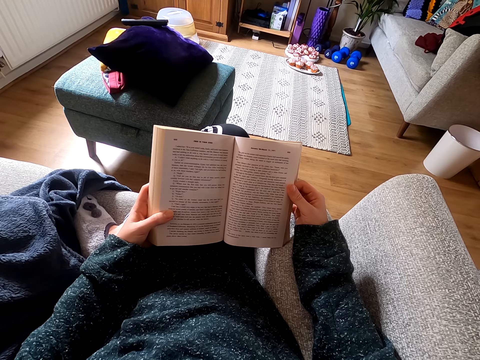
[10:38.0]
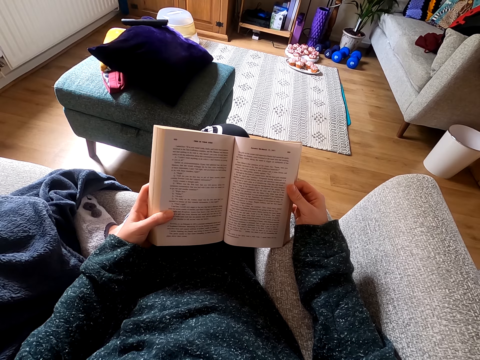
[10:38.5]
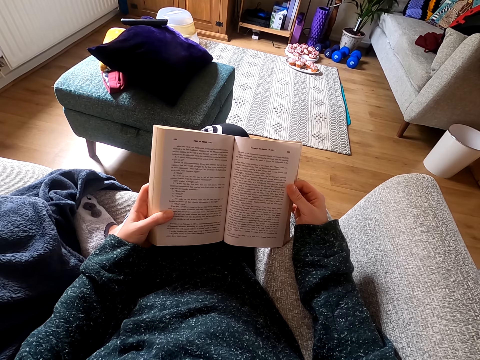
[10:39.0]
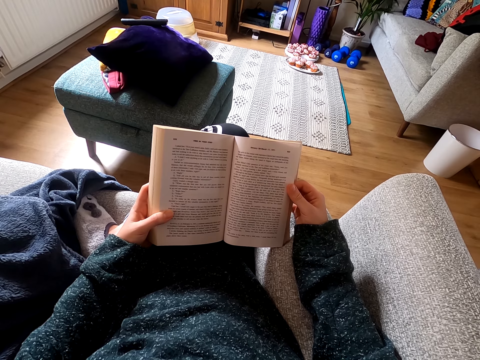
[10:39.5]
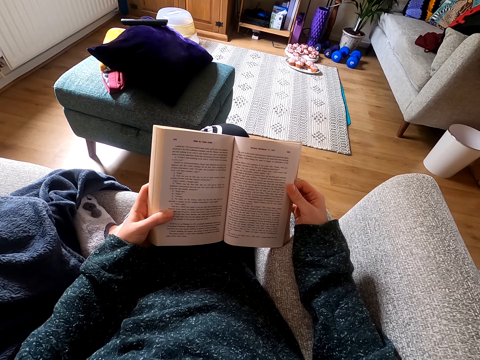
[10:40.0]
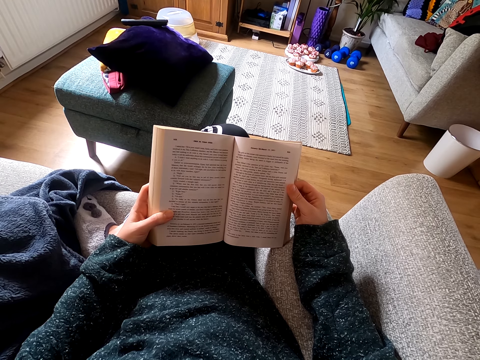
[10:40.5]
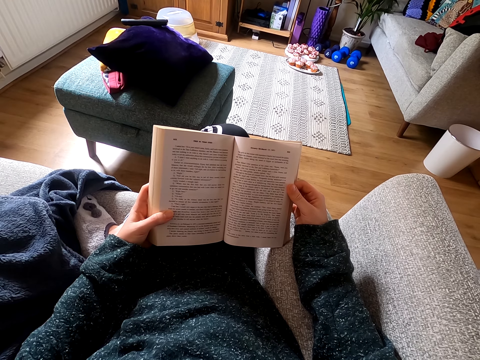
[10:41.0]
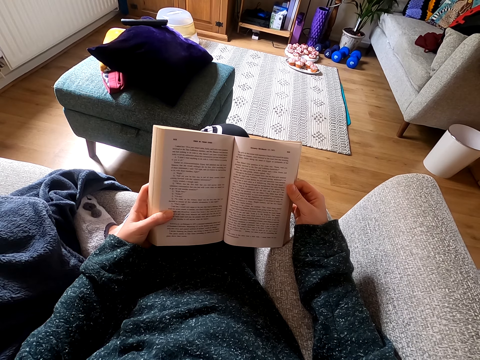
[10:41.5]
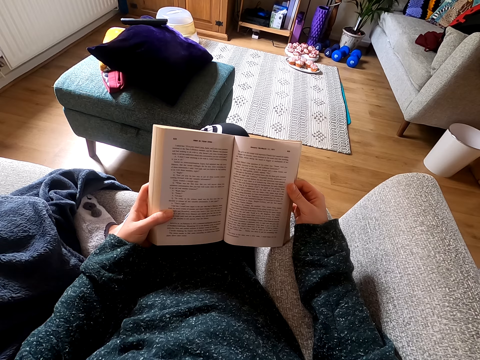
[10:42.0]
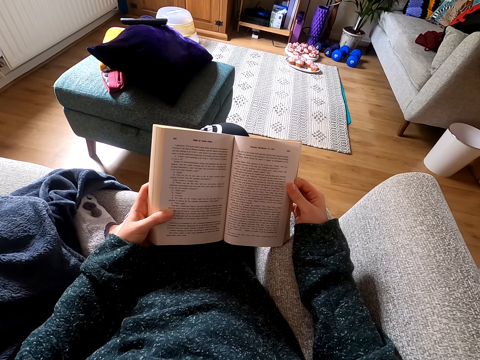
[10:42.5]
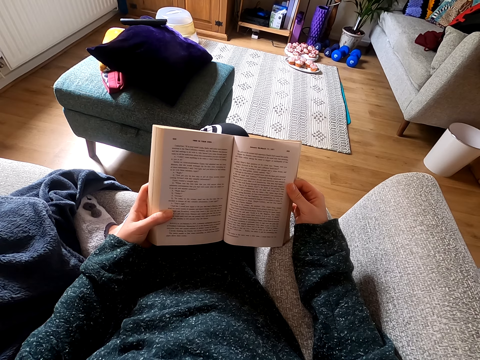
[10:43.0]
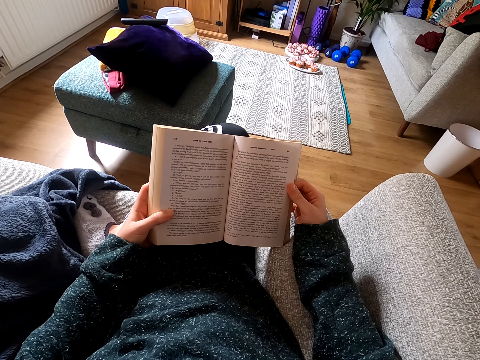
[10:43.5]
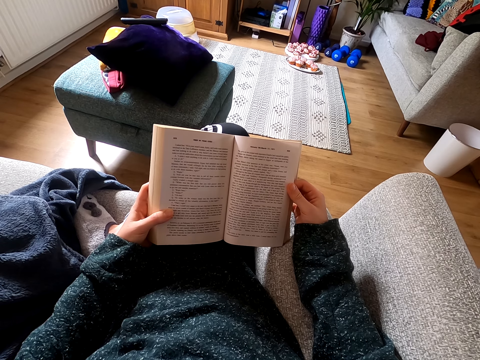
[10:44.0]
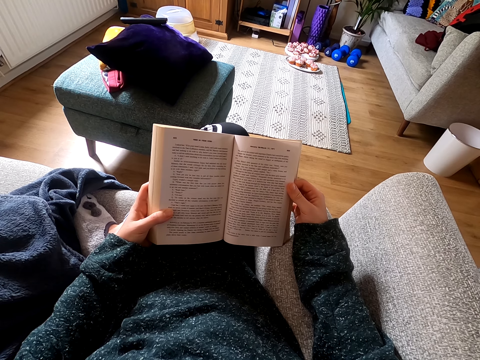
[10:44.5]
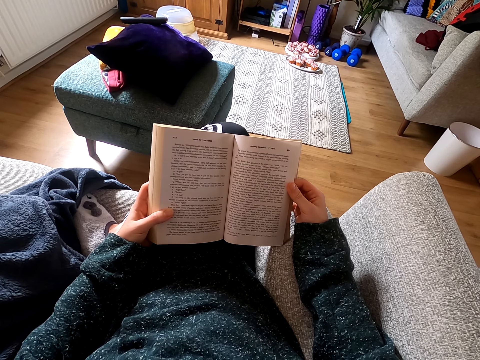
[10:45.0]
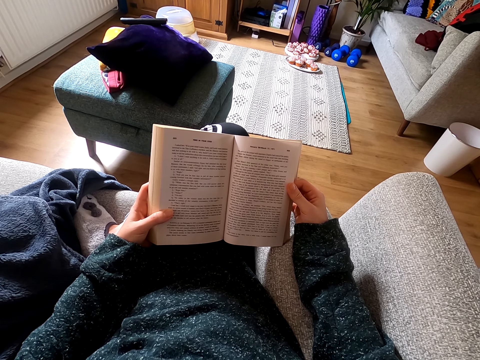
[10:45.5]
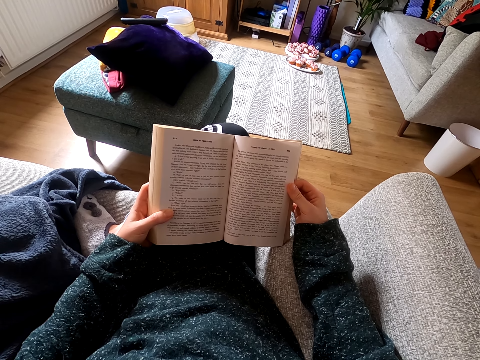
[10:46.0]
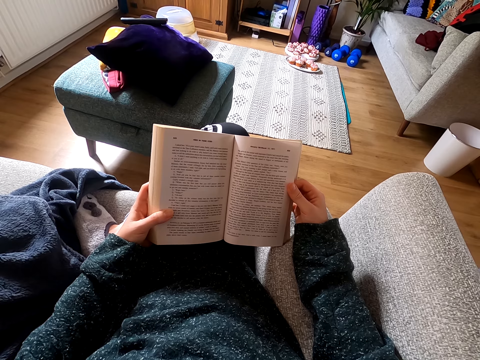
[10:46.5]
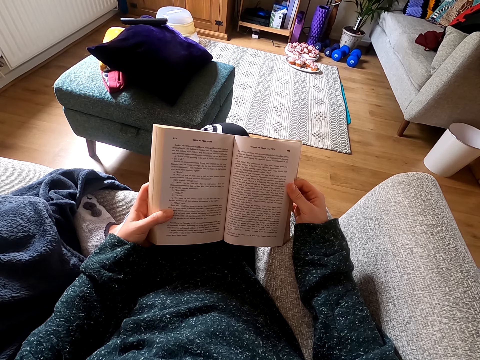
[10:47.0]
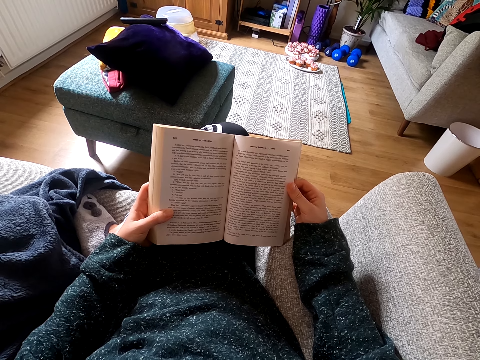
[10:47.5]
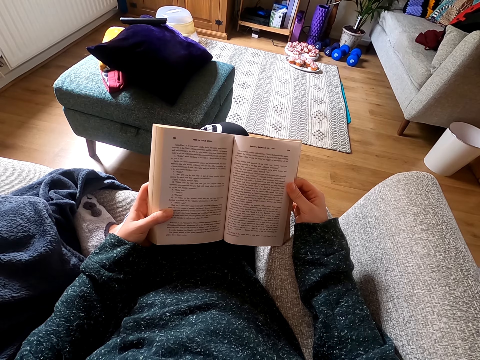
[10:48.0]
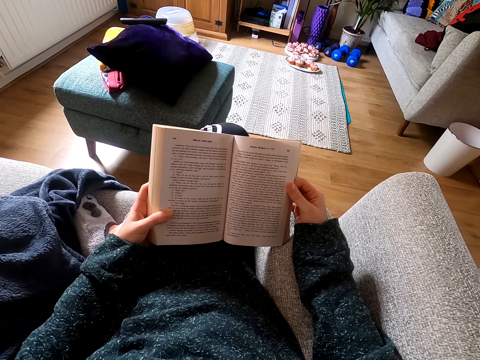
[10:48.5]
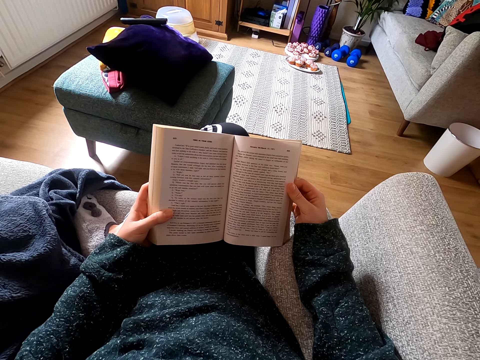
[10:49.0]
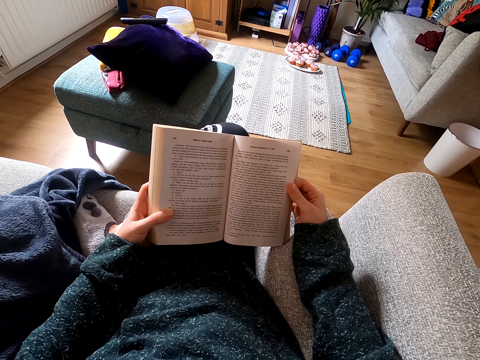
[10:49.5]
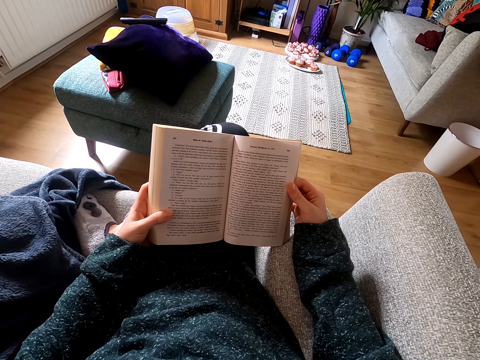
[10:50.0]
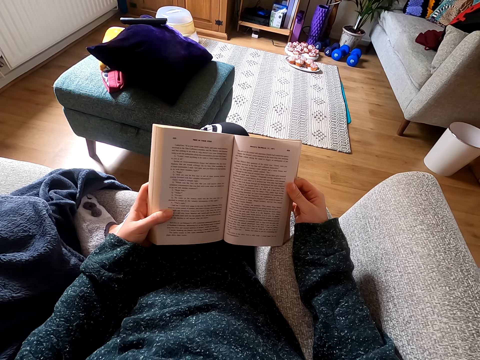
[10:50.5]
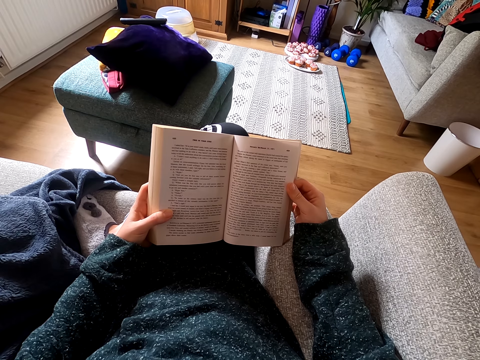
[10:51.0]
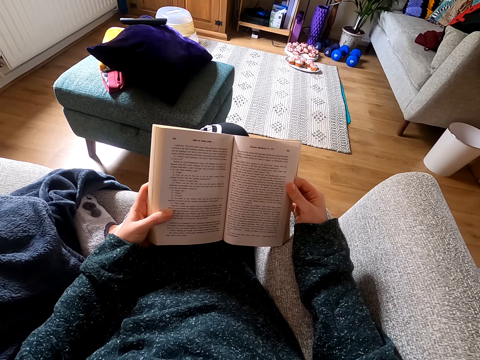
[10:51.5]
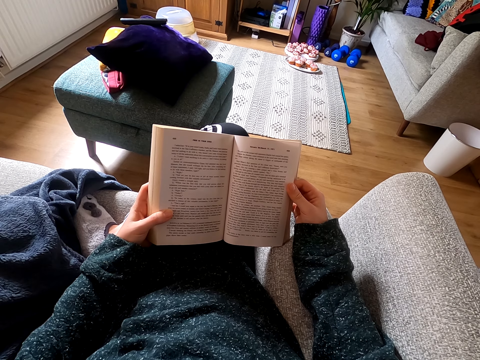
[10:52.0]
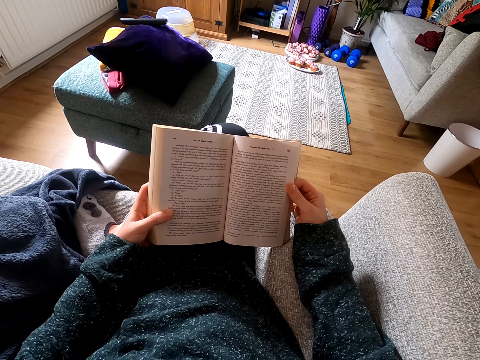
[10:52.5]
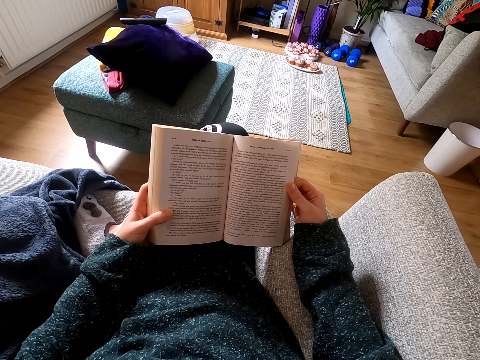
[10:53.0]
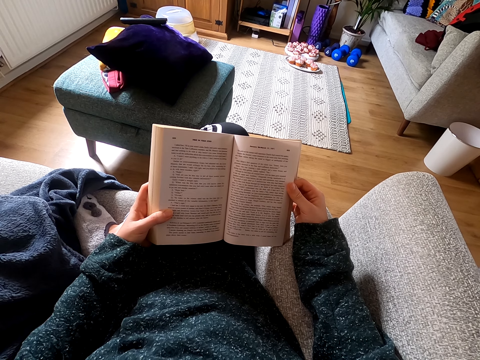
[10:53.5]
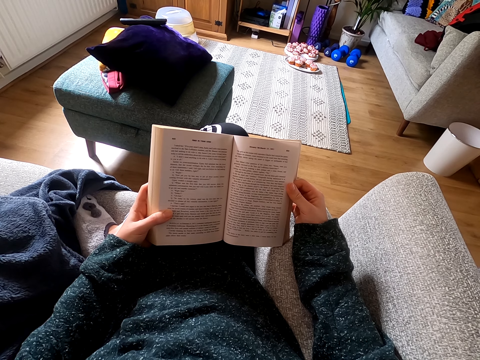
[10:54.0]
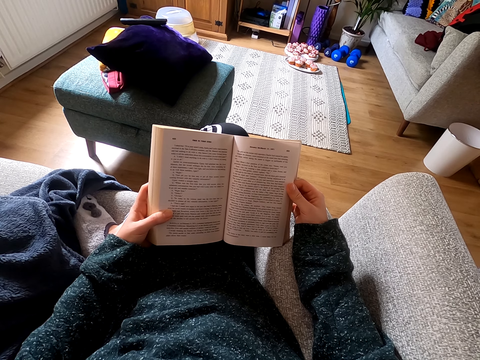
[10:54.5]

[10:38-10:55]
The camera wearer reads the novel. They read the book.

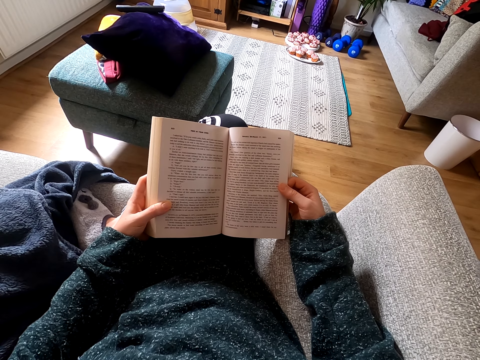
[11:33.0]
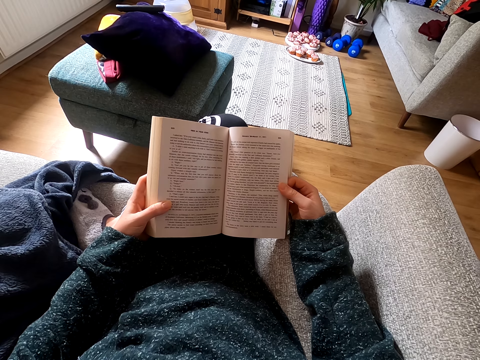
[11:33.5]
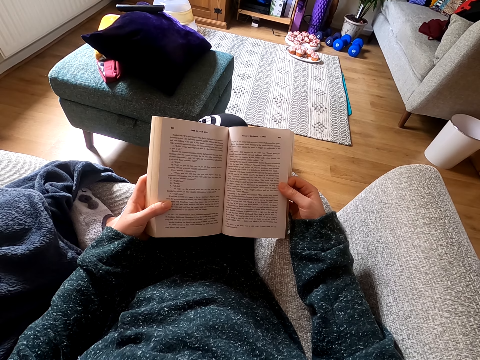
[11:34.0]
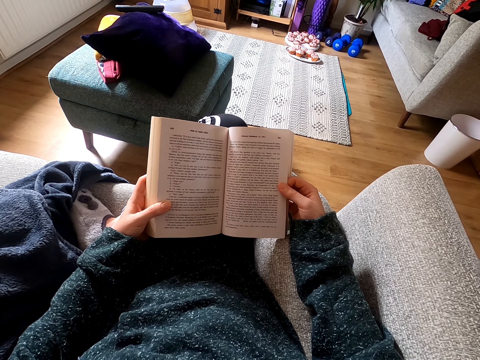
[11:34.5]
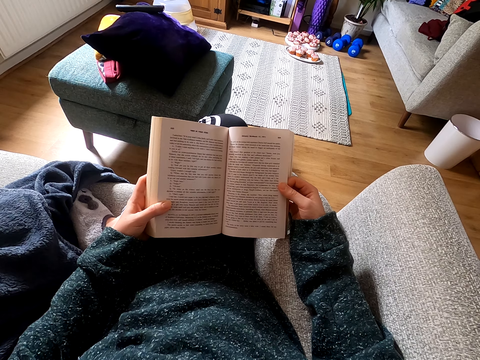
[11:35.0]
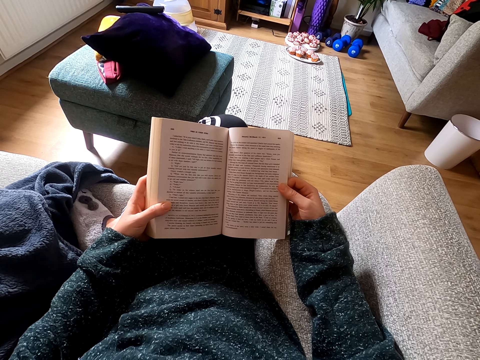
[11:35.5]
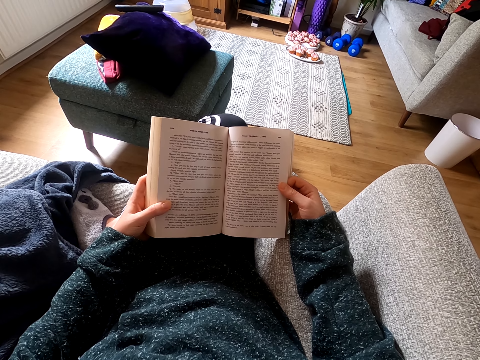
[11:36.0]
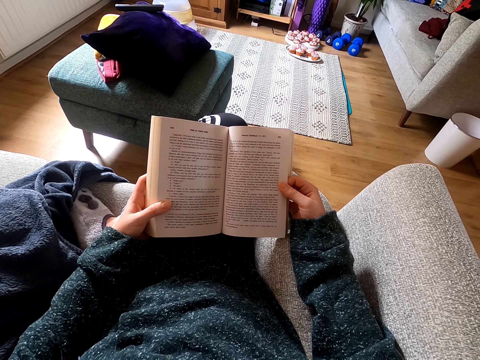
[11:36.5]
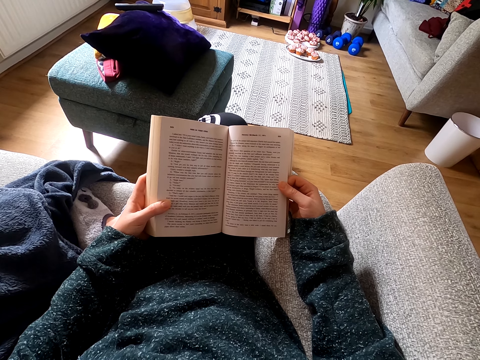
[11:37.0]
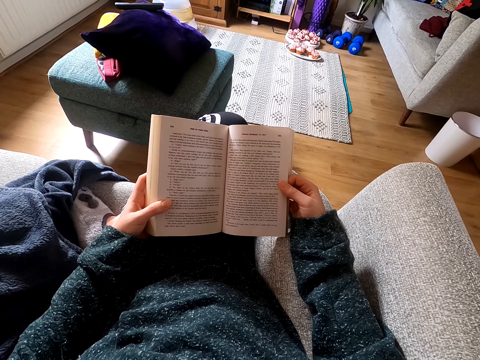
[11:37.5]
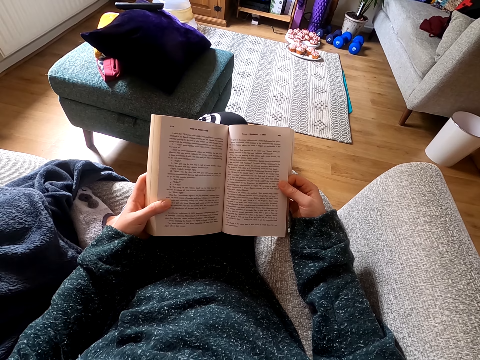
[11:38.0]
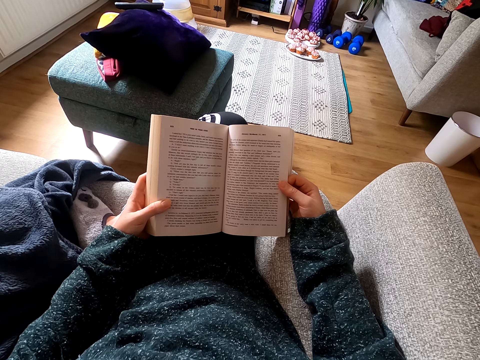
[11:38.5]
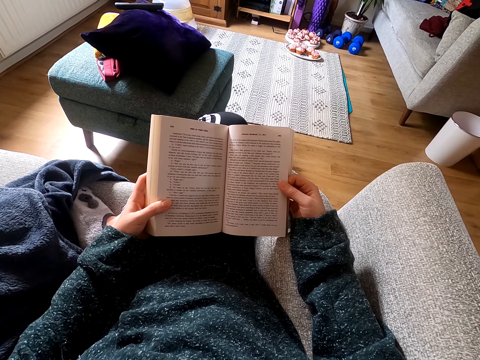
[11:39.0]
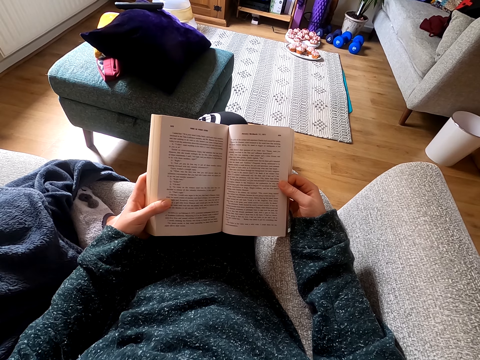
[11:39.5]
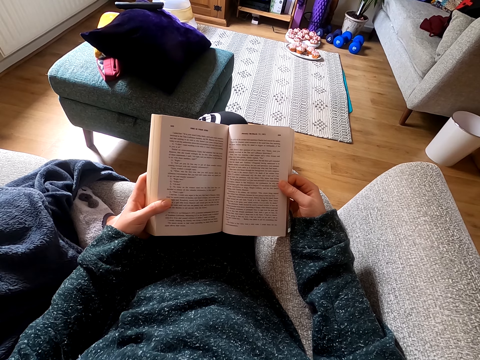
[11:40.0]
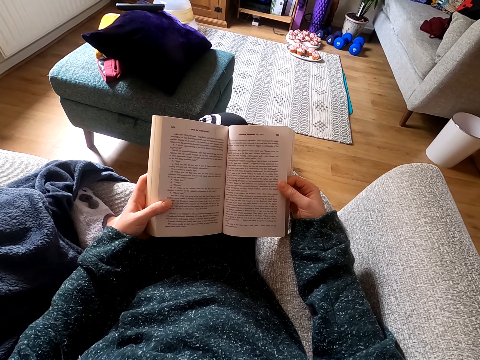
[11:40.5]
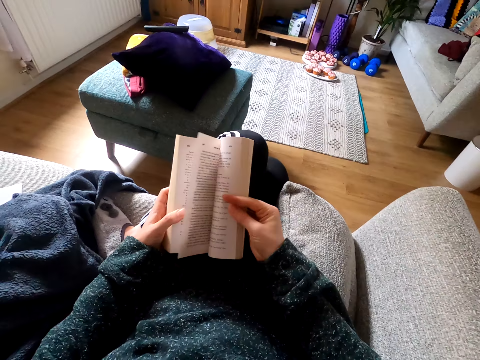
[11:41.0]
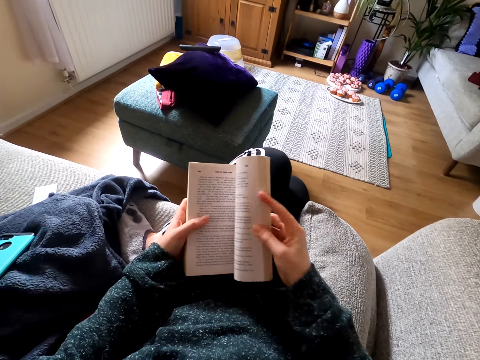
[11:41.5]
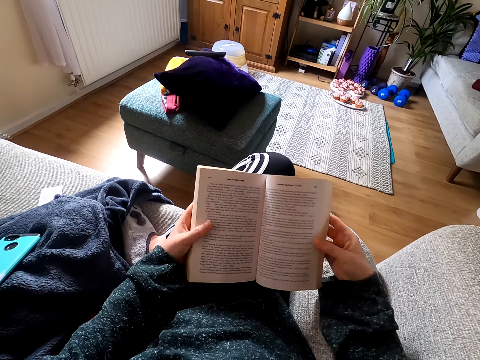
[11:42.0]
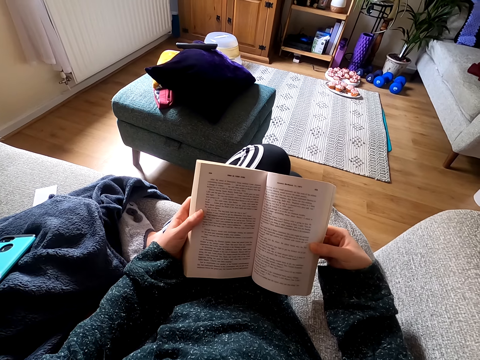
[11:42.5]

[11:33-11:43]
The camera wearer reads the novel. They open another page of the novel. They read the novel.
